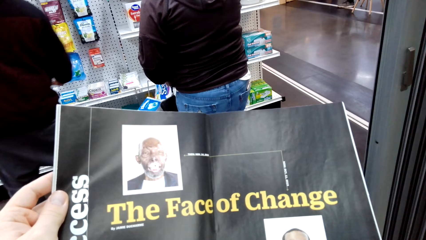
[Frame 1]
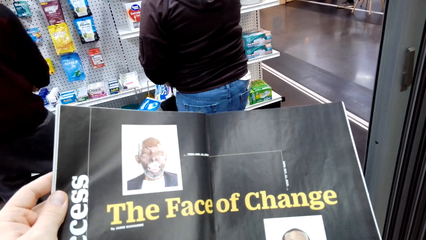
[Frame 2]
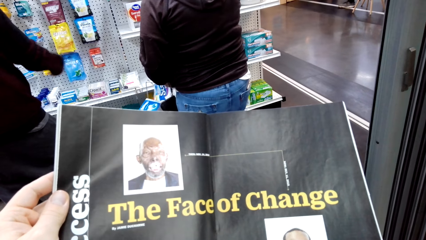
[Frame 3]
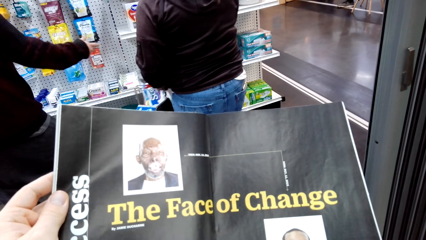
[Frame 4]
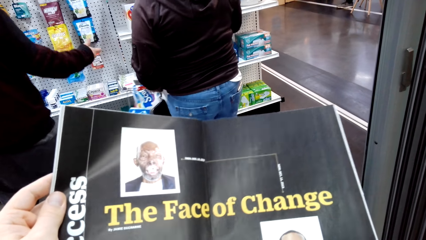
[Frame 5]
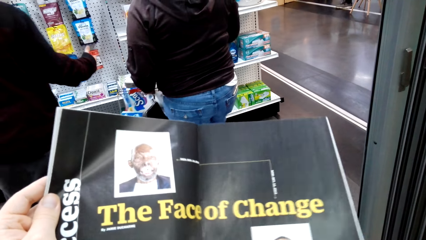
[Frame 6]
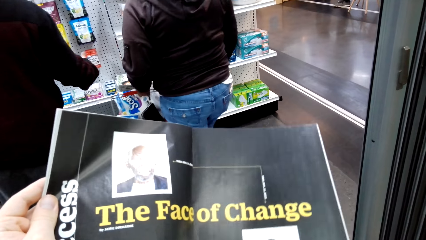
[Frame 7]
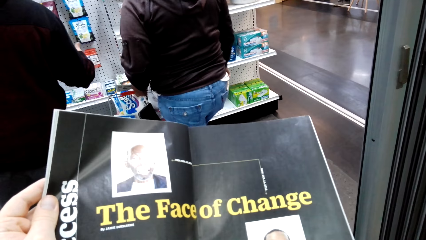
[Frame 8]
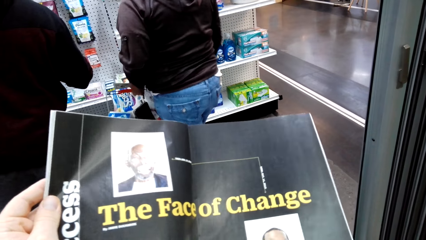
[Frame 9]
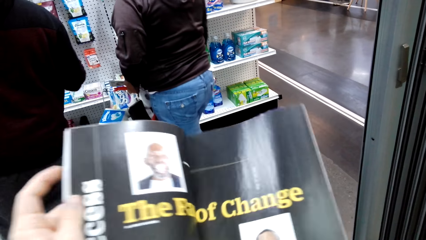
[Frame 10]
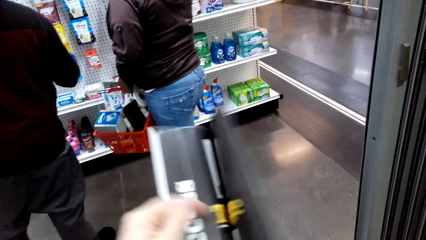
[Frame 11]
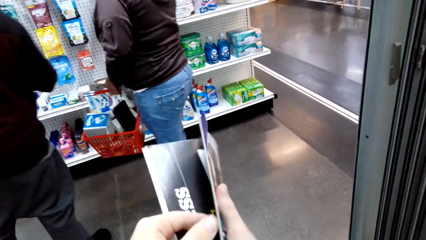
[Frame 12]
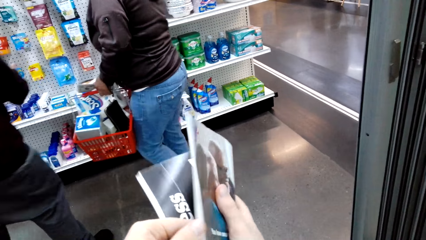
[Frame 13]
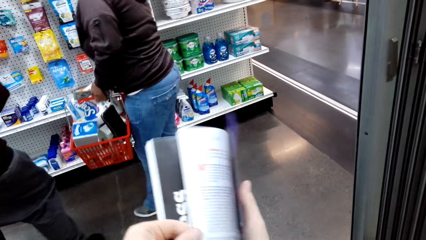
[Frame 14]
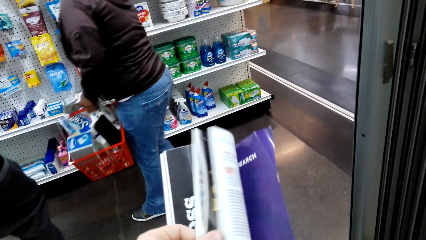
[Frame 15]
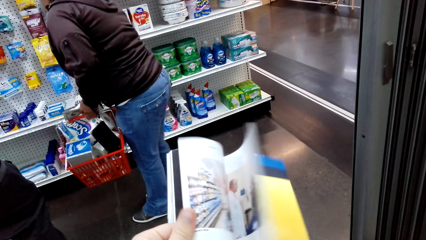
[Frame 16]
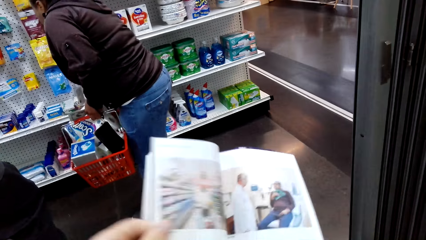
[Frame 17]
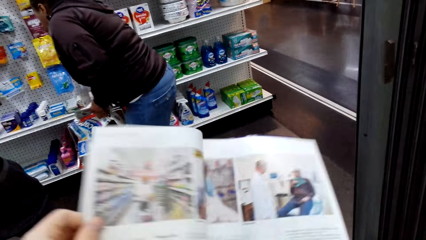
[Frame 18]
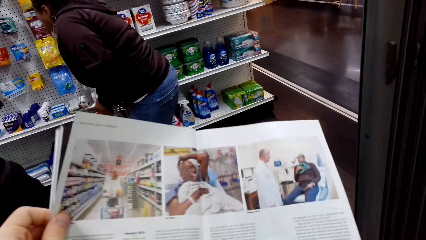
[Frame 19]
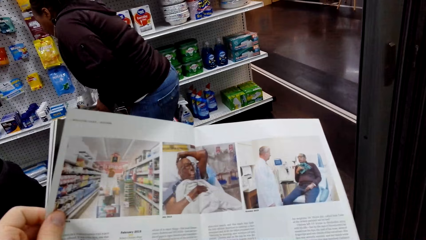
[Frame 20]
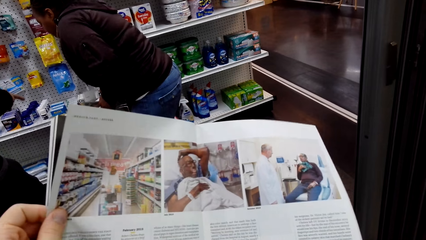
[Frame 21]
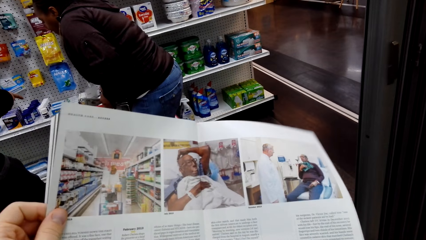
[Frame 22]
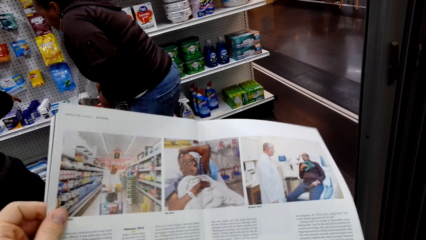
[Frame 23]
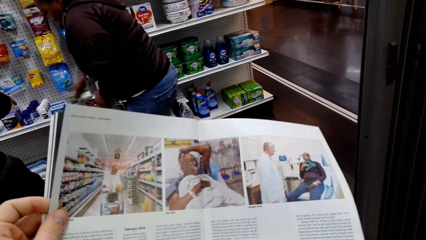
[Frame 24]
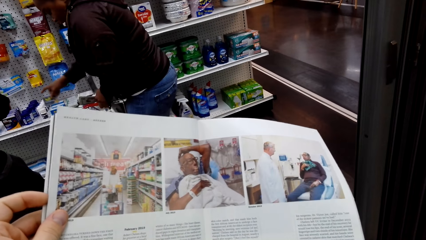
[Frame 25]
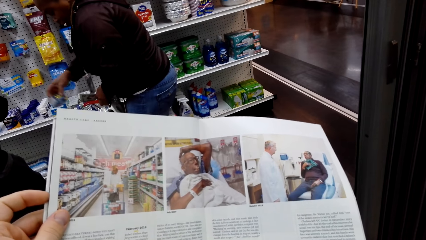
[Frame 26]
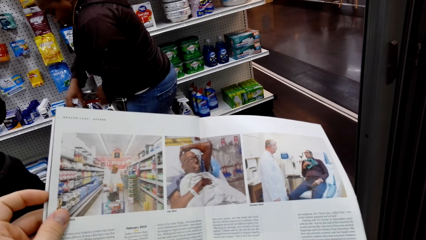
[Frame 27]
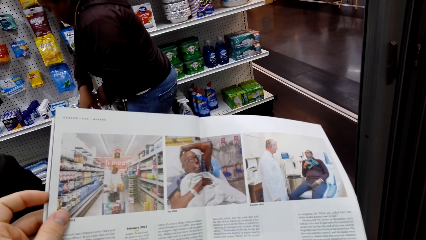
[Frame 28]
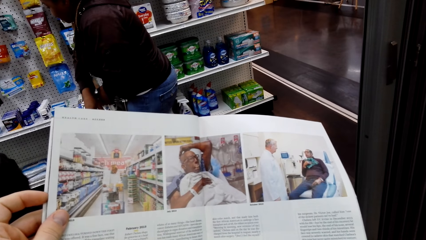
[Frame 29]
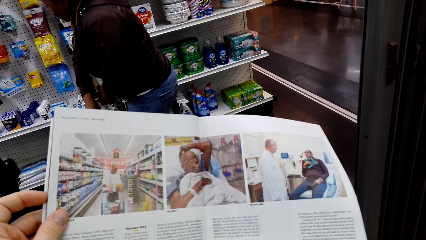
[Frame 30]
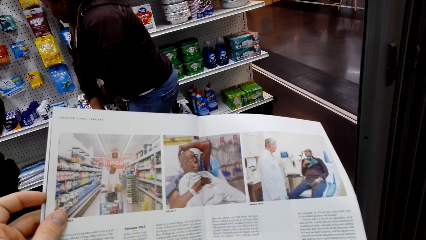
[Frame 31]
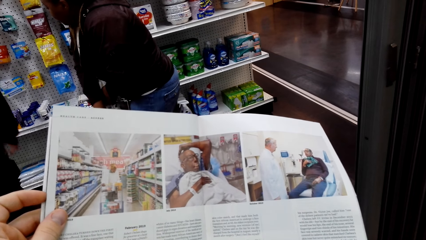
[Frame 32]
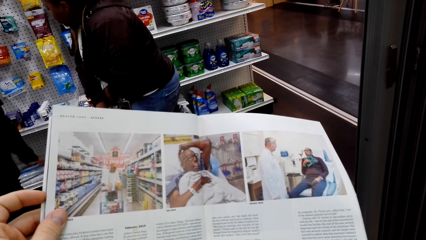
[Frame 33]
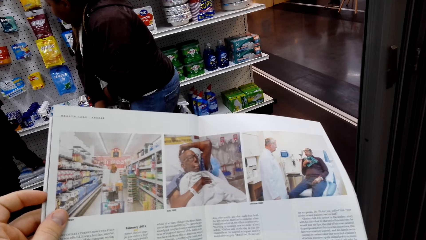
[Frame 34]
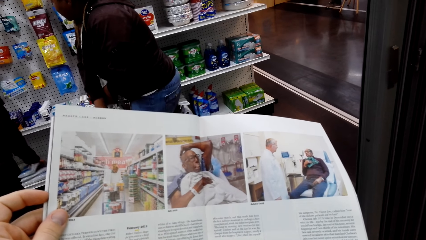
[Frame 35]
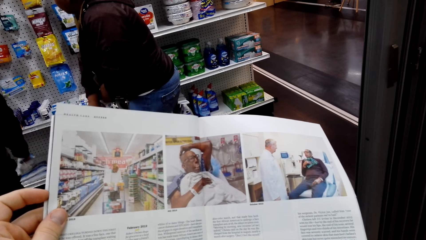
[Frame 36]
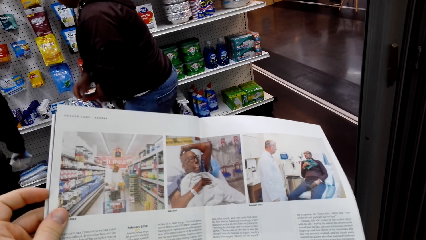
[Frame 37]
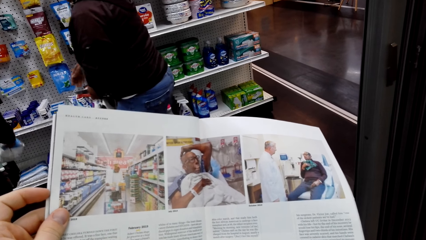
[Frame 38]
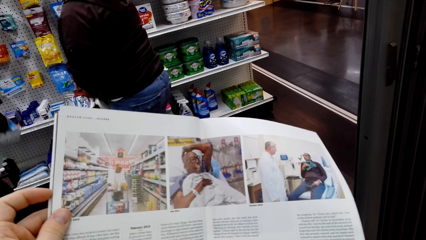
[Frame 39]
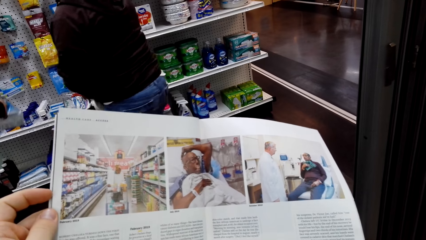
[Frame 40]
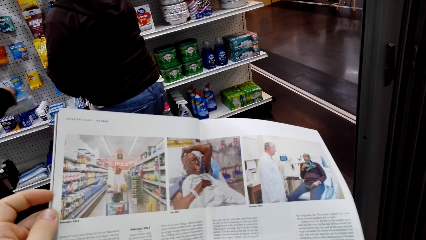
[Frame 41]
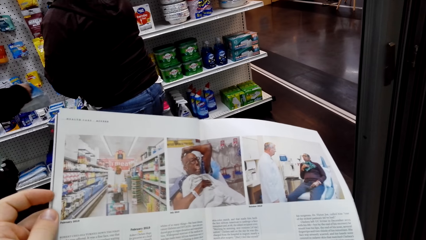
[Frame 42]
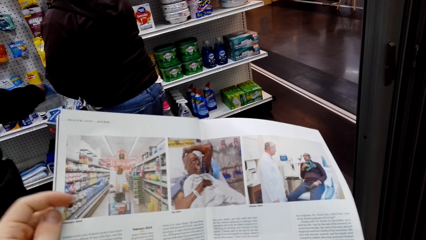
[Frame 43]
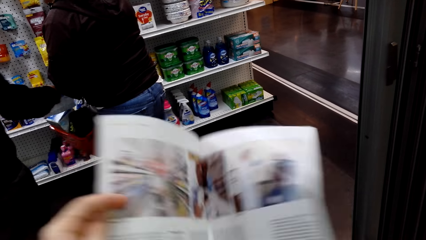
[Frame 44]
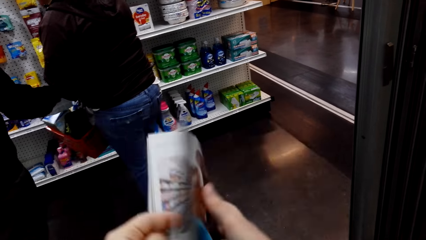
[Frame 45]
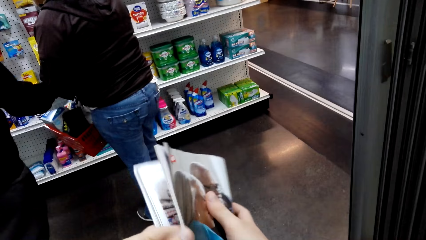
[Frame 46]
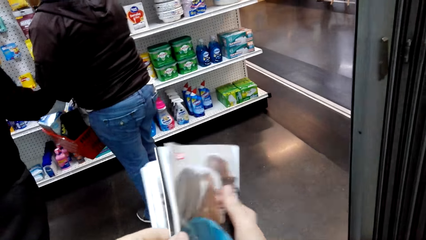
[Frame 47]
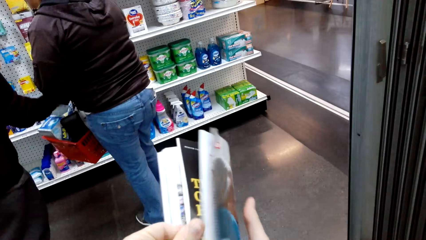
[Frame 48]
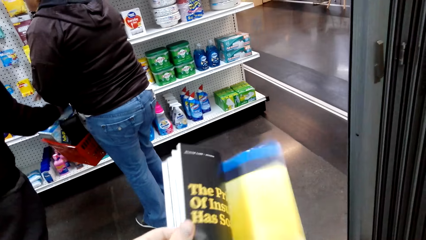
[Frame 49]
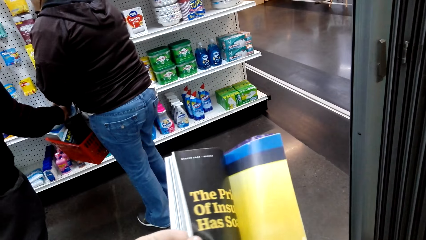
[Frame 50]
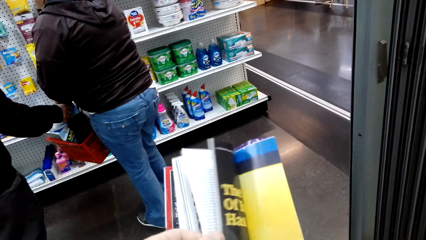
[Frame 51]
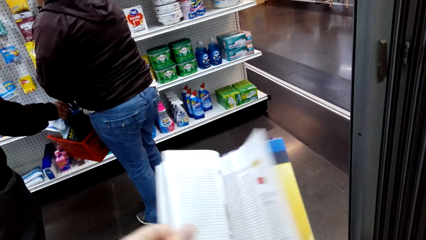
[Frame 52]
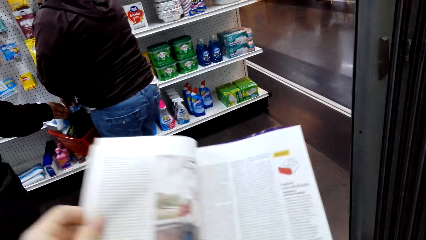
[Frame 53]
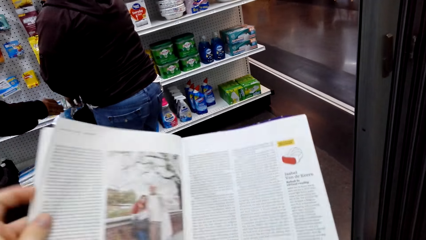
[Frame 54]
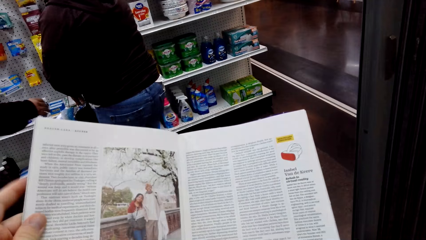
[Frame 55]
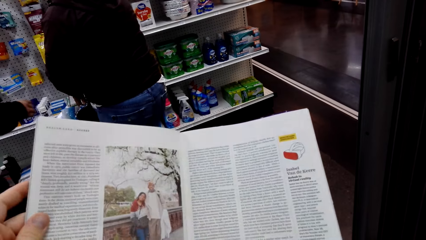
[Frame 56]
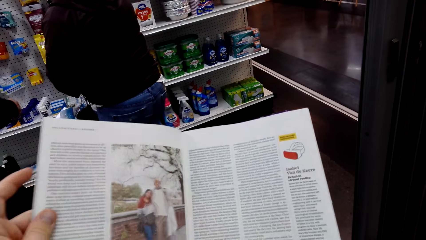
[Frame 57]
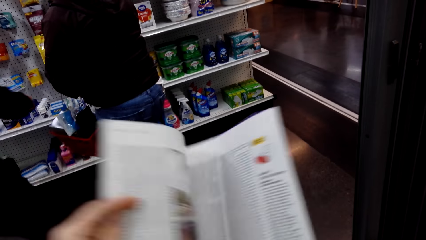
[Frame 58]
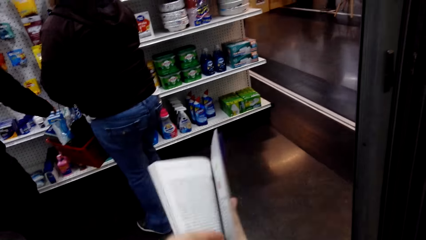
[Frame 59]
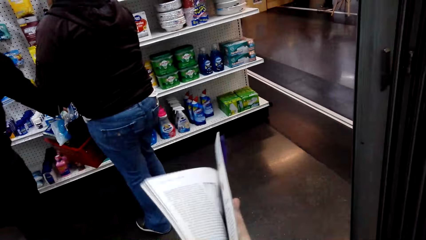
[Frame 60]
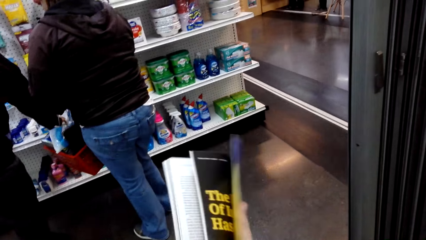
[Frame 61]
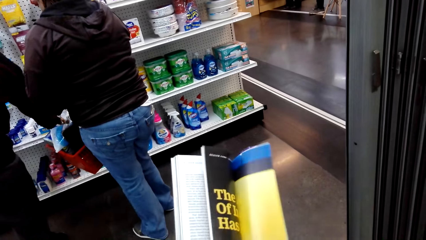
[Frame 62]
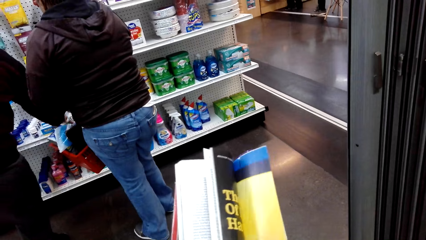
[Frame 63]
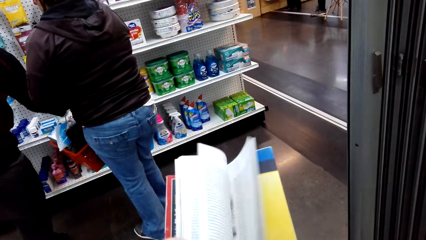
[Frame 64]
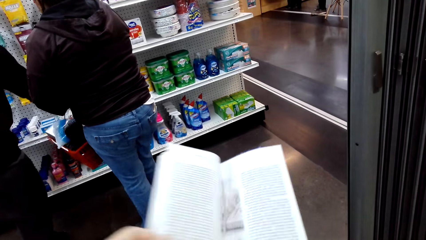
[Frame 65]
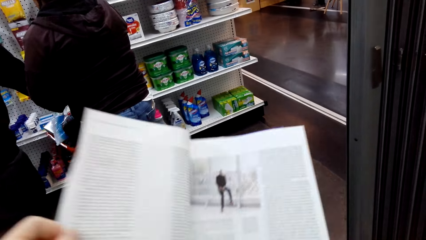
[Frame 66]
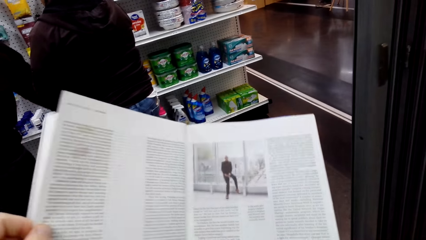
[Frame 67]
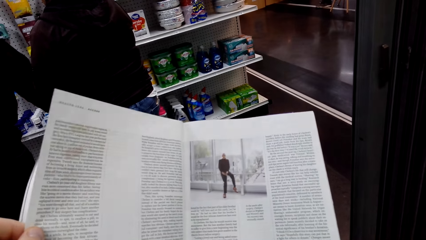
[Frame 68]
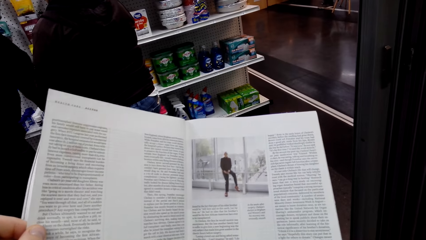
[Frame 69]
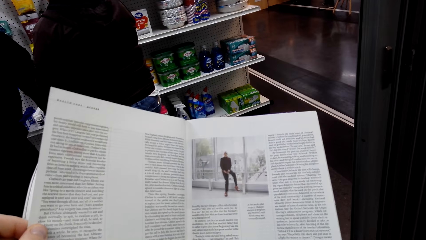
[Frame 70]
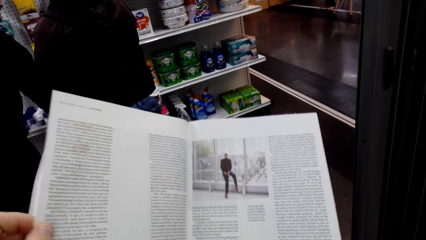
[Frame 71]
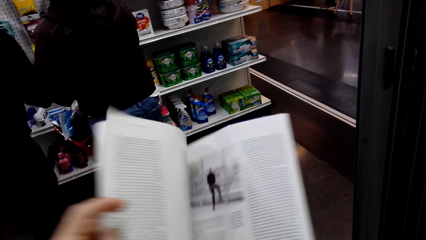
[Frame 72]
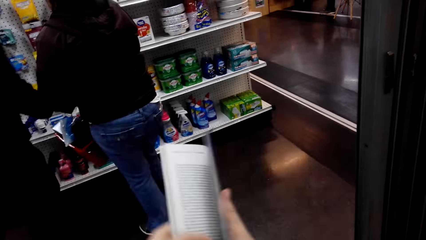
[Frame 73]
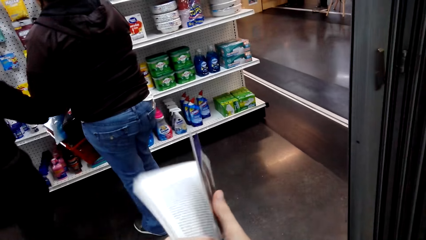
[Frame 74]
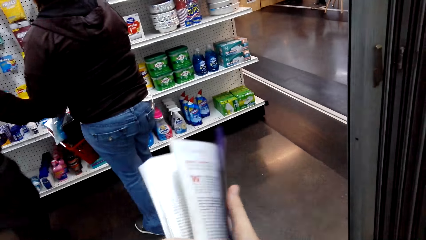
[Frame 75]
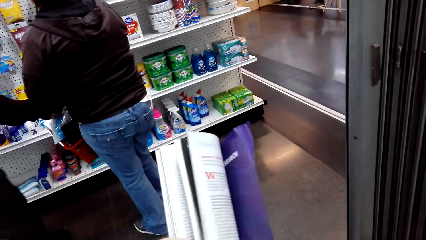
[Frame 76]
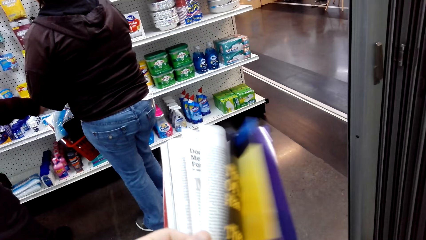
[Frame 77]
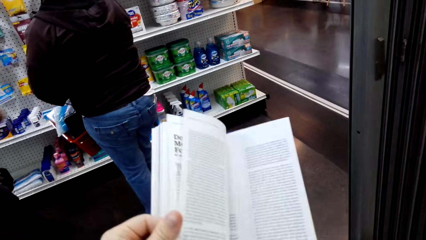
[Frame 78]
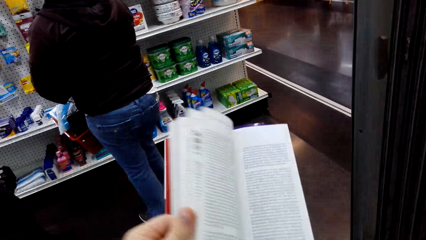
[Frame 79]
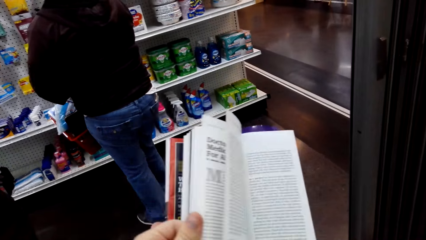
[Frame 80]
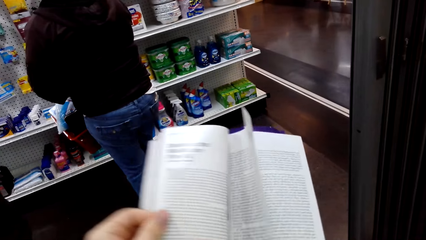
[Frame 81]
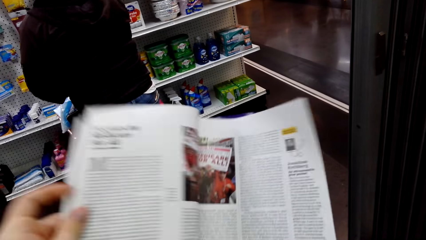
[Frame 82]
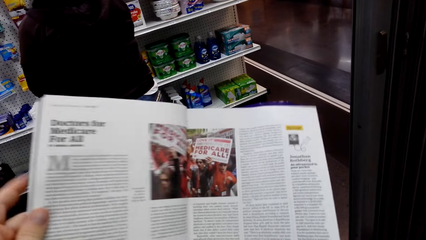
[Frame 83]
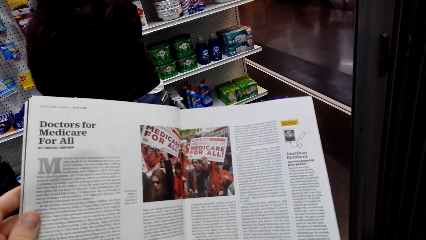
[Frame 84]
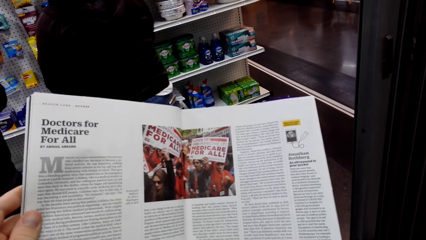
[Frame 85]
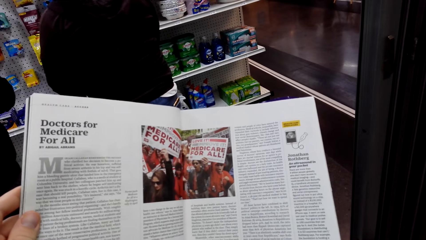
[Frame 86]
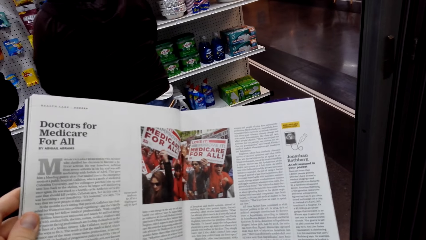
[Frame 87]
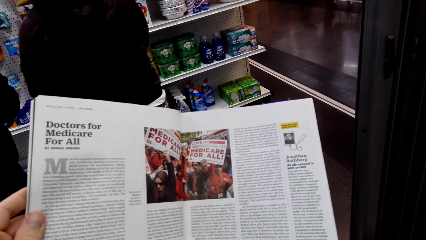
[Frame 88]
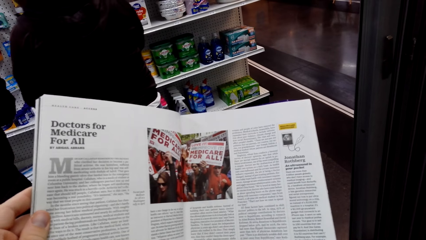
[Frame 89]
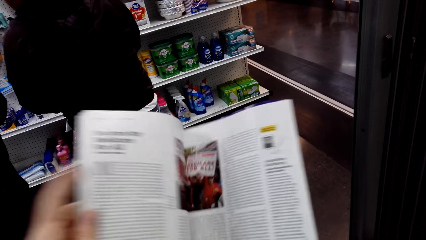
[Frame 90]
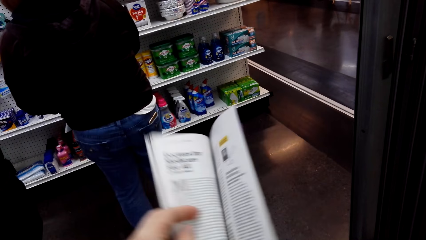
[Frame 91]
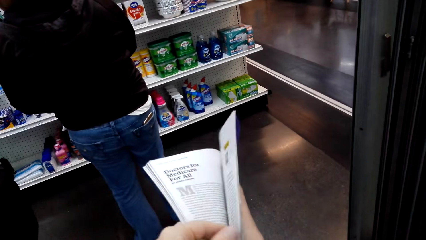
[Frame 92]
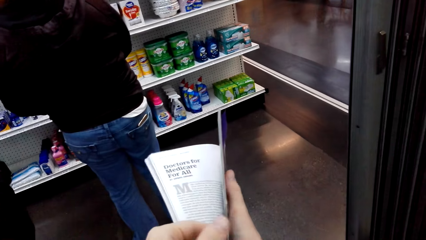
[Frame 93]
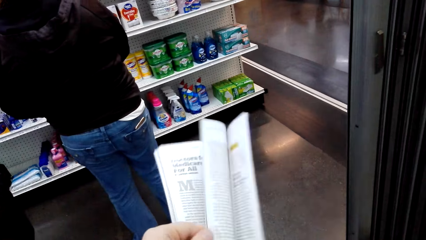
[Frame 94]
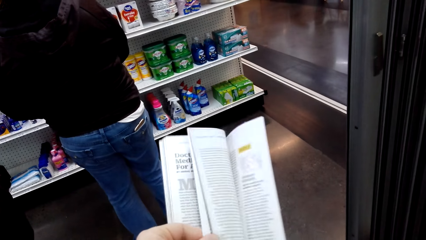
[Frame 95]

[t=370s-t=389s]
The camera wearer opens a page of a booklet. They look at an open page of the booklet. They open a page of the booklet.
